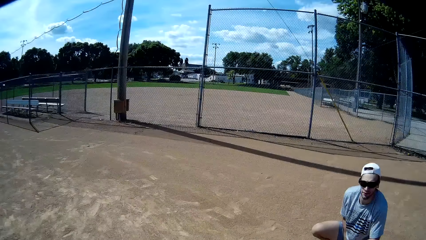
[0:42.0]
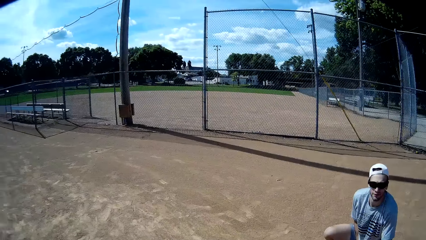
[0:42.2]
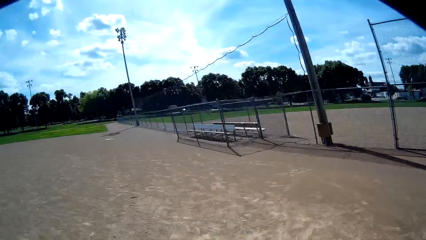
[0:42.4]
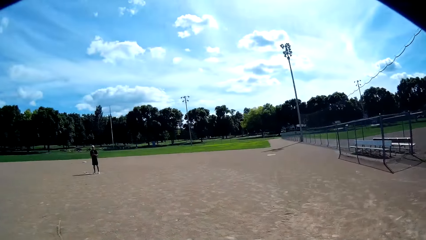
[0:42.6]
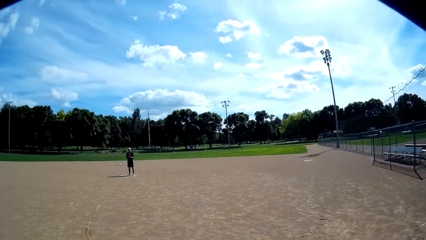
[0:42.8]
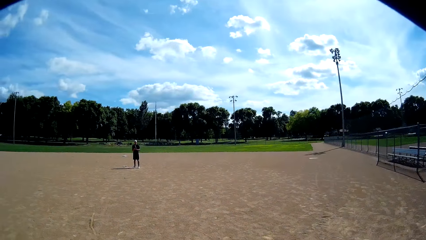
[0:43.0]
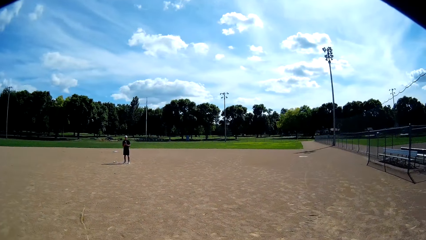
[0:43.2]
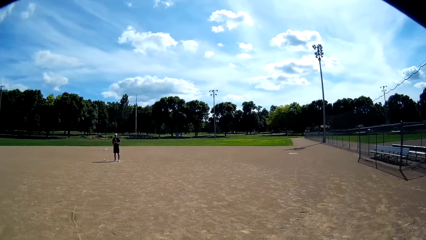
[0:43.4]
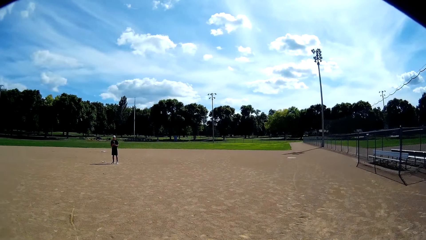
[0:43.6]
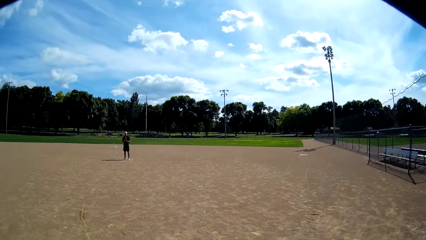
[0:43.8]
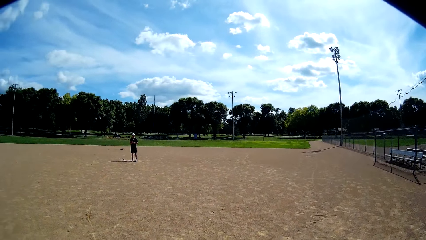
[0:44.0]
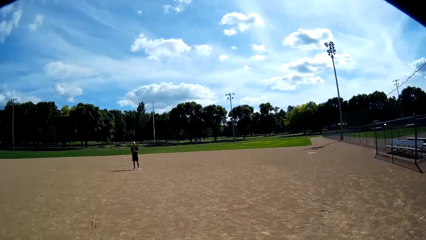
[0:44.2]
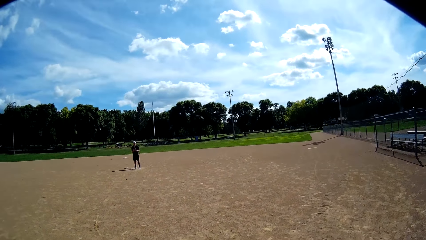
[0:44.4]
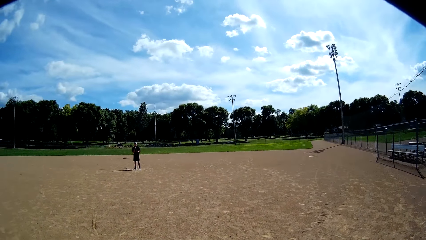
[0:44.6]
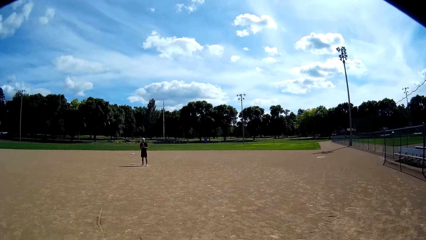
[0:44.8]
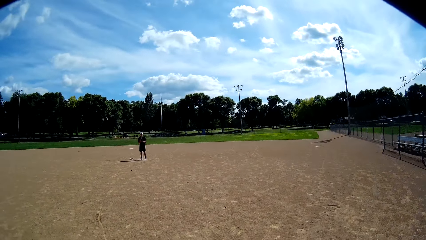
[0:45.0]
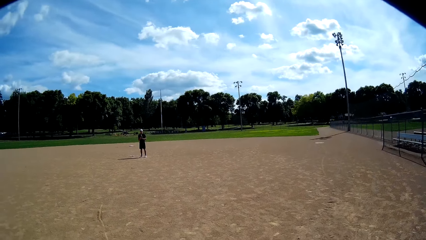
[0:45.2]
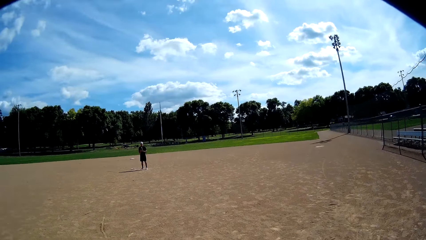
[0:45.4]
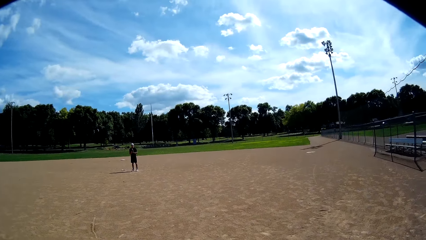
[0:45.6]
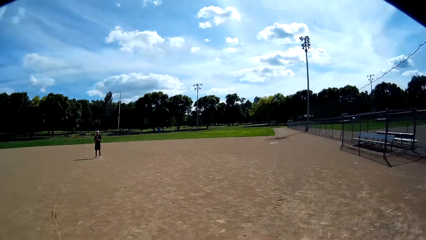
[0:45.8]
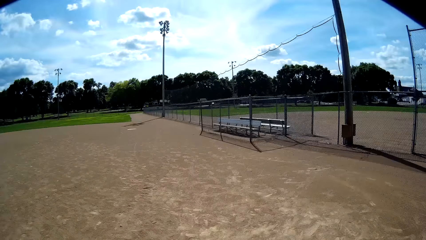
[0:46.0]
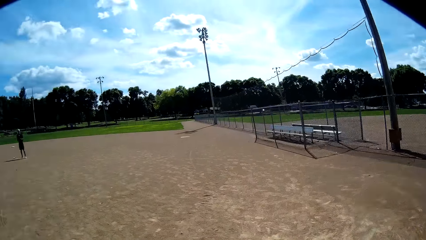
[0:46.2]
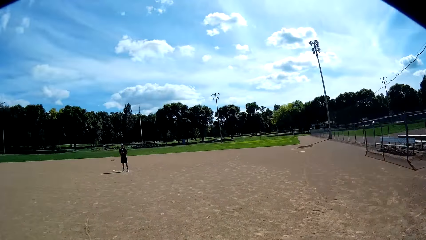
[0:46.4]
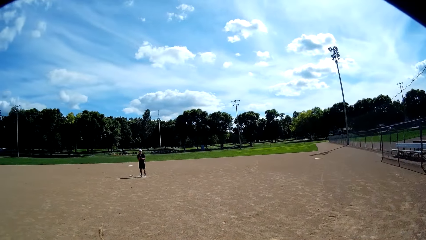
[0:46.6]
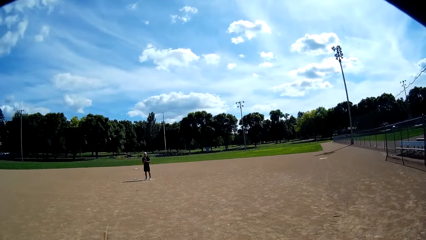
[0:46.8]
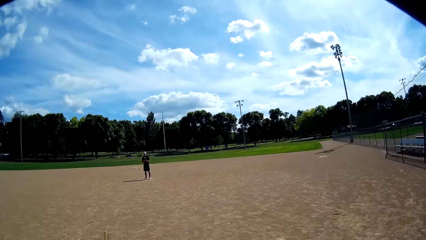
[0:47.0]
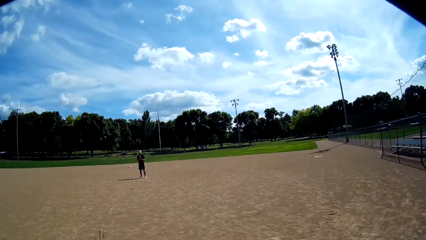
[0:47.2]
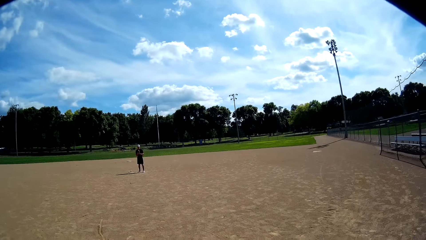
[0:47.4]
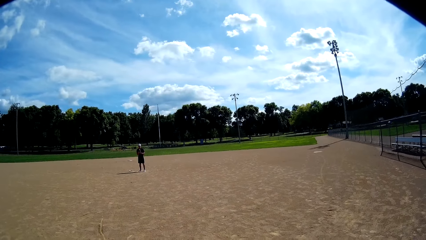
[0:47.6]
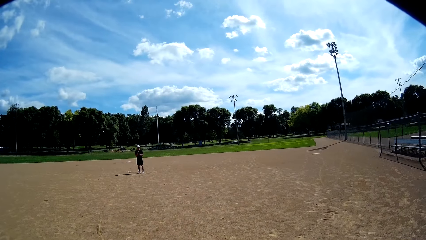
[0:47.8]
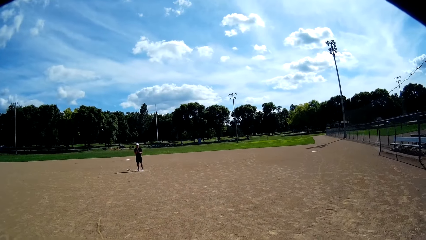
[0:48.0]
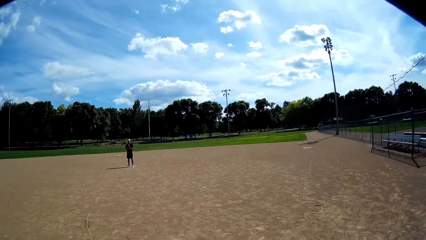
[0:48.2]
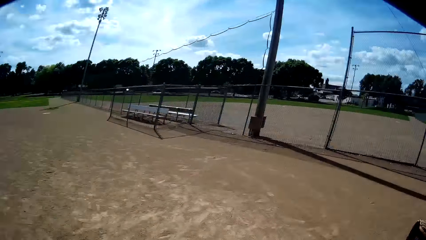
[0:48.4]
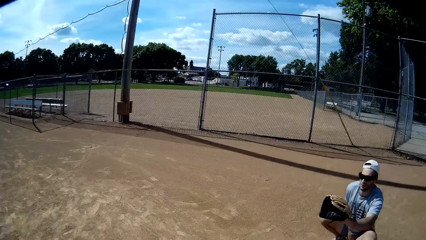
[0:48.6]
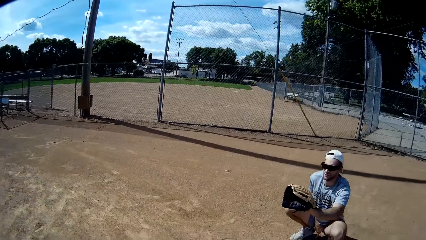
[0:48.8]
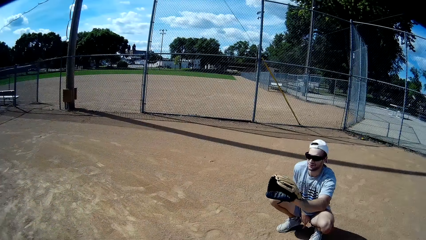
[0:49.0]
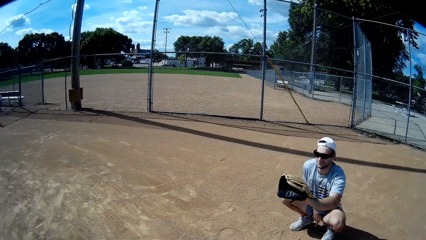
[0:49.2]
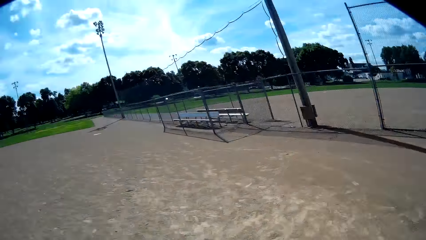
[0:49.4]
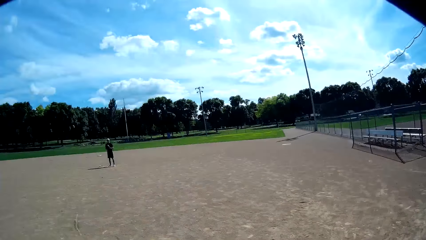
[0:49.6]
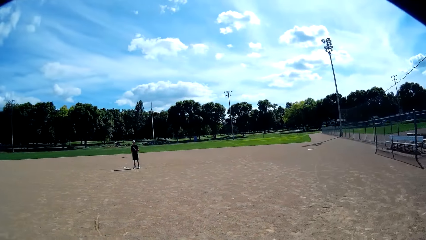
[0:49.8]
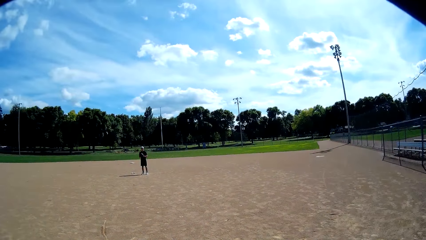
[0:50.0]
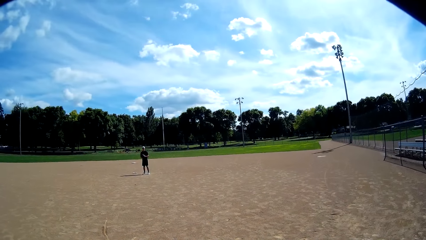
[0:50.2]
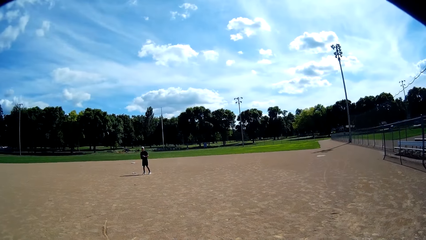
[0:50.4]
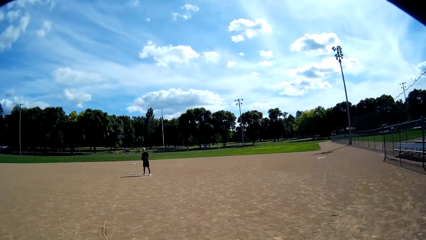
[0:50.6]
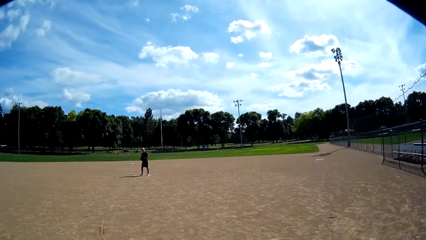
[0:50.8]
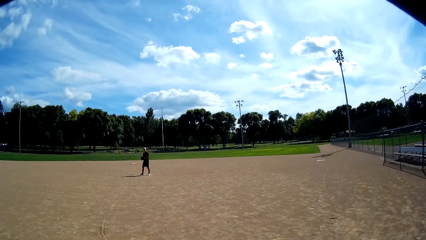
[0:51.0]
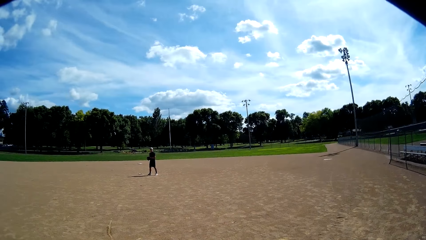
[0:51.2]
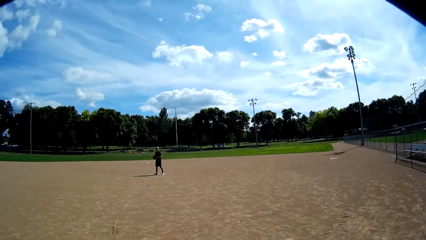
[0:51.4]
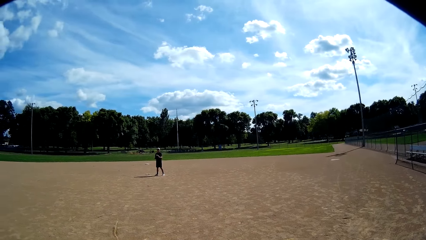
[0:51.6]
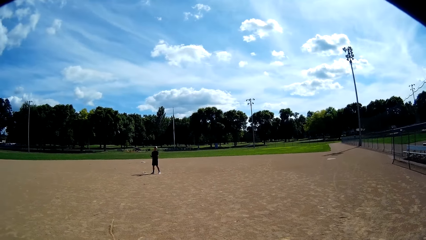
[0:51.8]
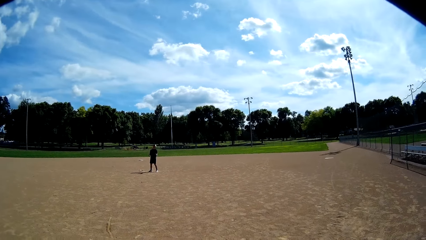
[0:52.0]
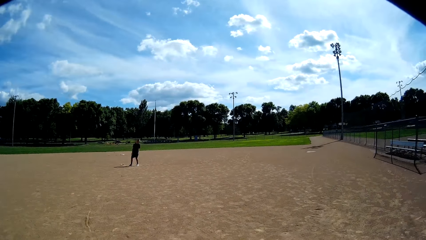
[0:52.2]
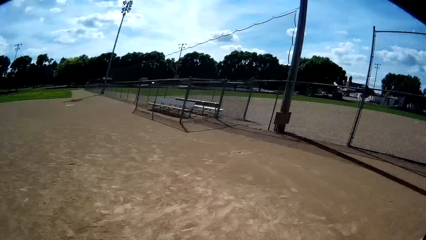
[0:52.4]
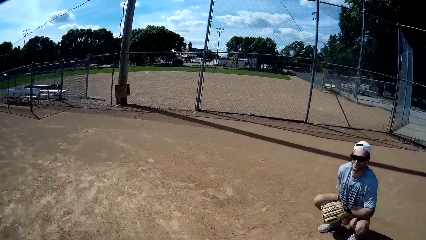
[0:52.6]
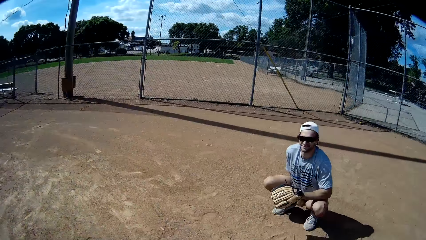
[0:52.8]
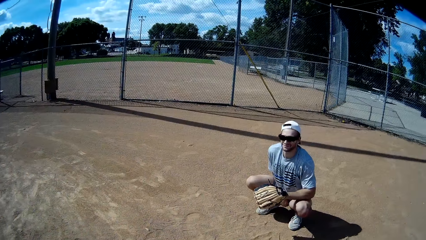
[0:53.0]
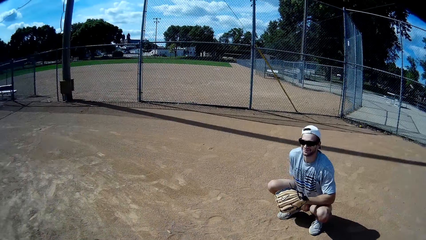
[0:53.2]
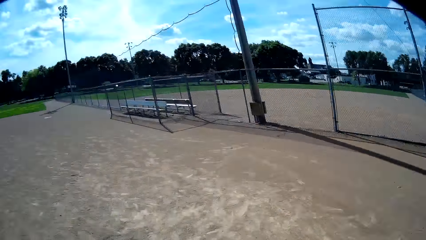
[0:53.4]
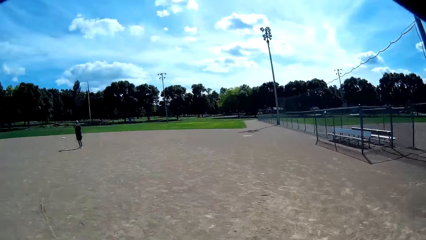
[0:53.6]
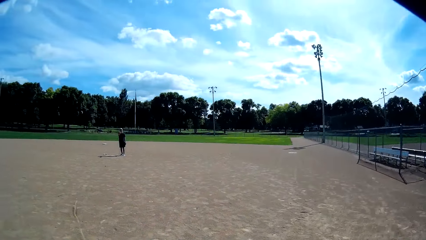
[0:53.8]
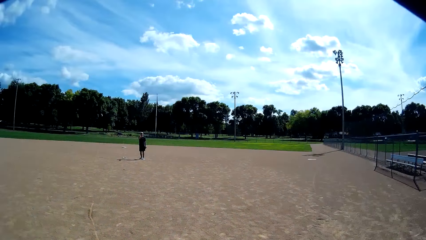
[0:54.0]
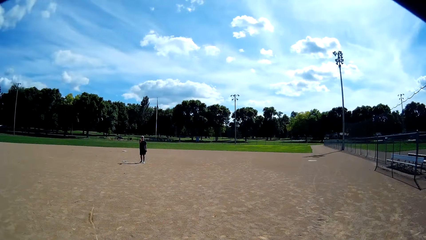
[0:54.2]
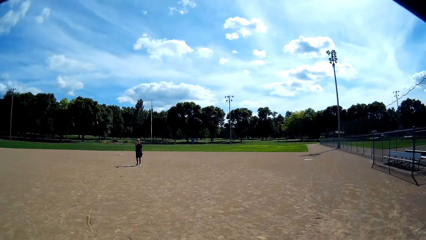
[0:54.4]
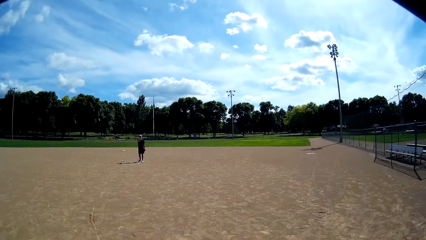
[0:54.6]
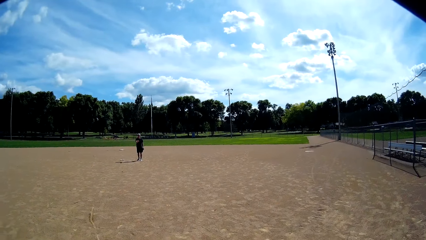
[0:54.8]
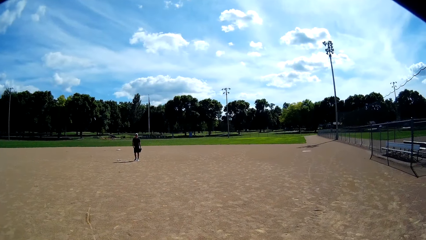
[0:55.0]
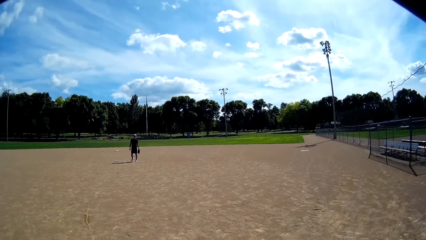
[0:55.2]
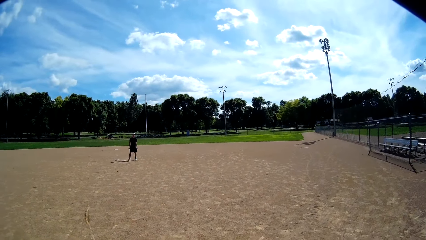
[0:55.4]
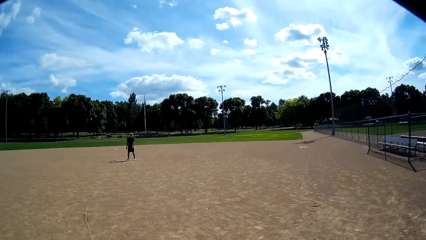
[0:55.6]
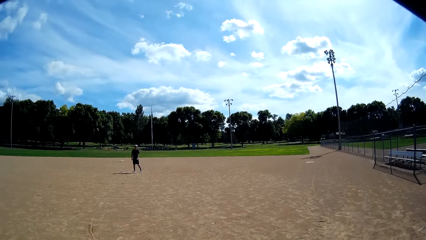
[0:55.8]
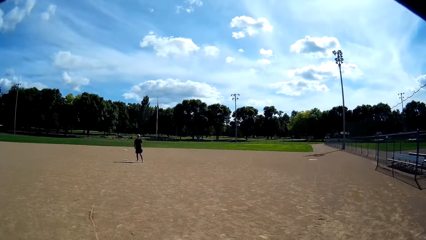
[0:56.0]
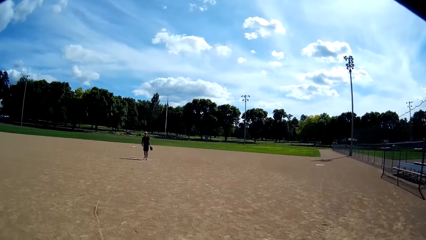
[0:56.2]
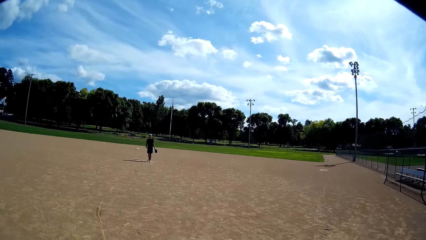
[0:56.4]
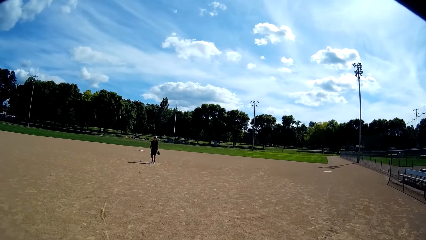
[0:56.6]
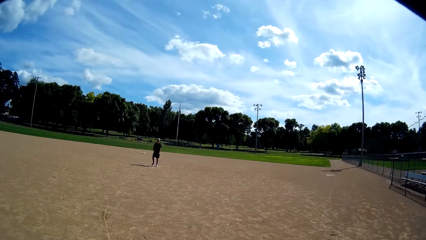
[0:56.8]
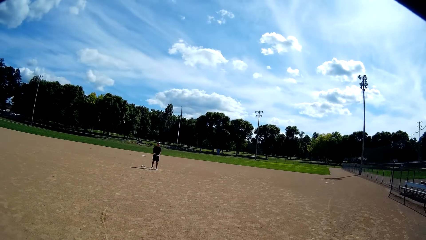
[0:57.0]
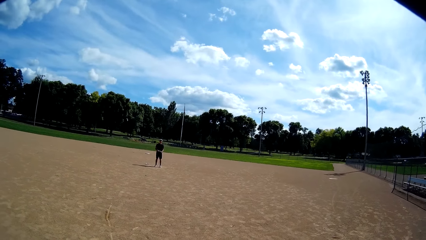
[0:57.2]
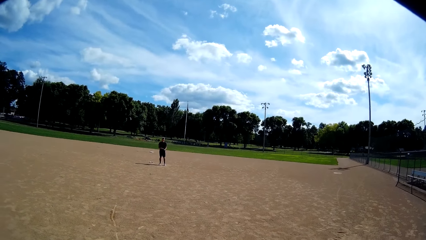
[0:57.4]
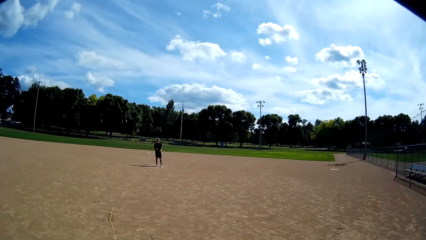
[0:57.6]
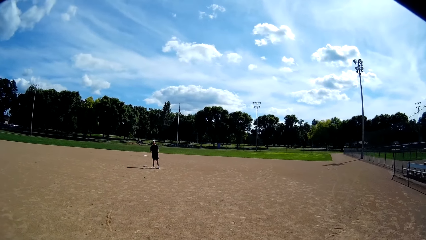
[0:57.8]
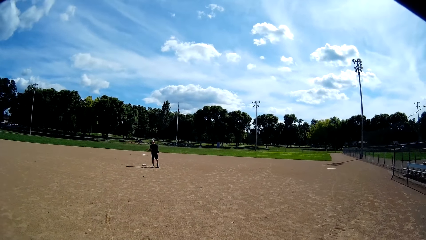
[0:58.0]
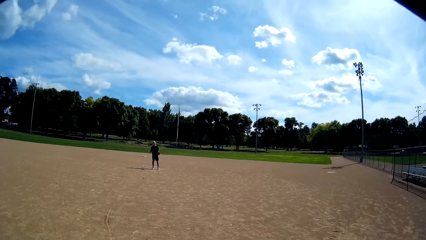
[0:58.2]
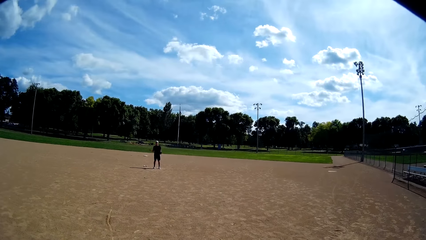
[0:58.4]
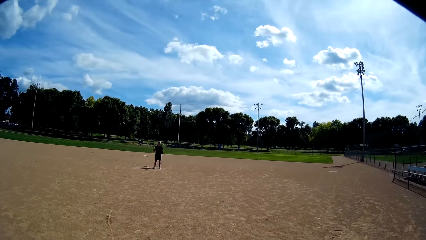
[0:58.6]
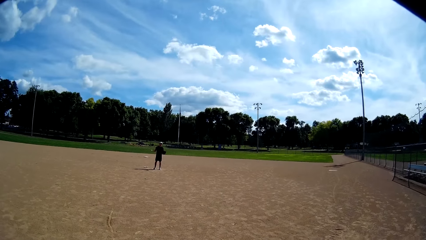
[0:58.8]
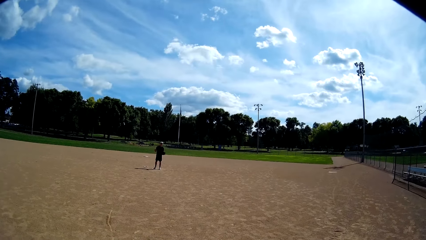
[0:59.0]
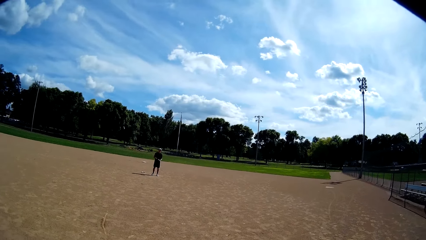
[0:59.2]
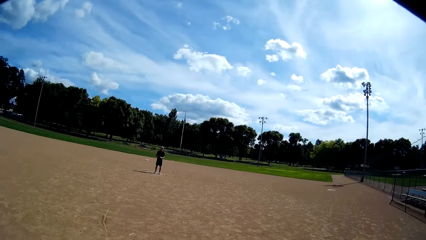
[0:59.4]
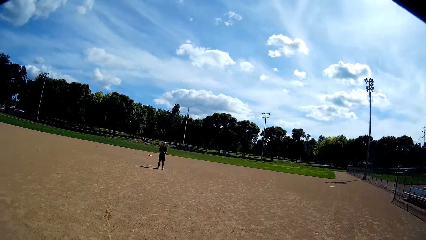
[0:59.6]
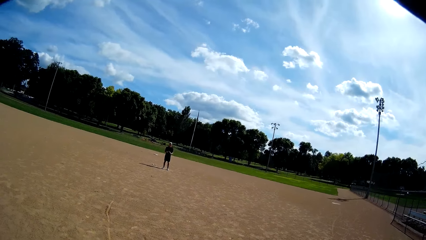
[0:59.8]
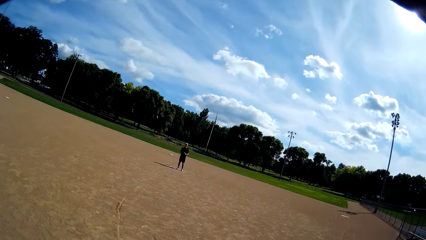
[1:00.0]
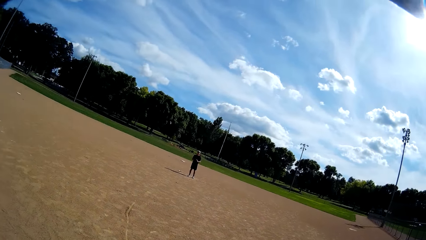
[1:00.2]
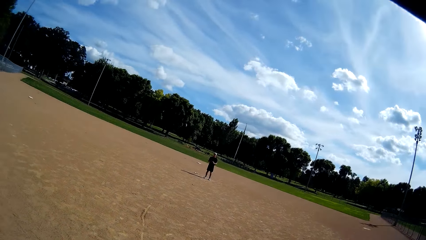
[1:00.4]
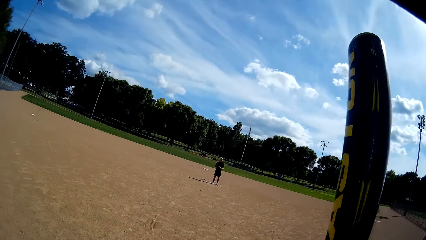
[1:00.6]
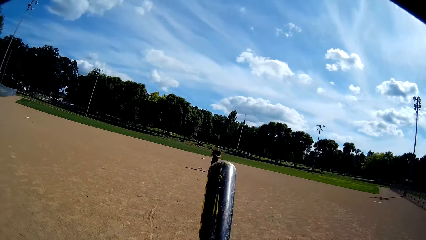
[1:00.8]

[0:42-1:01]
A man stands up. The camera wearer looks around and moves around. Another man squats on the ground. The first man moves around. The camera wearer interacts with the first man.
